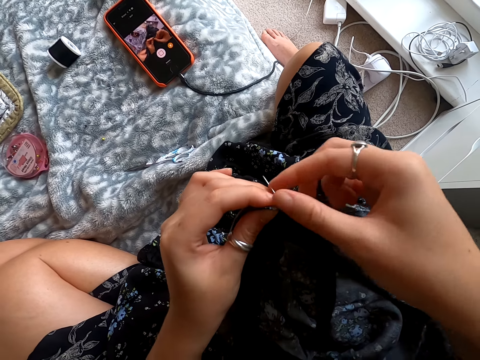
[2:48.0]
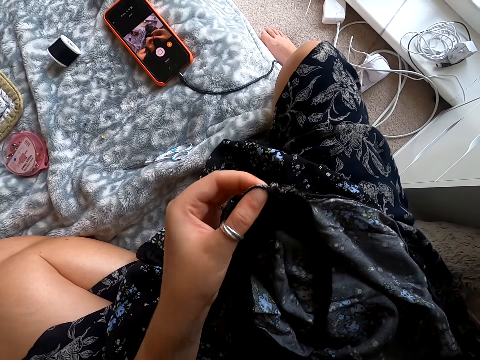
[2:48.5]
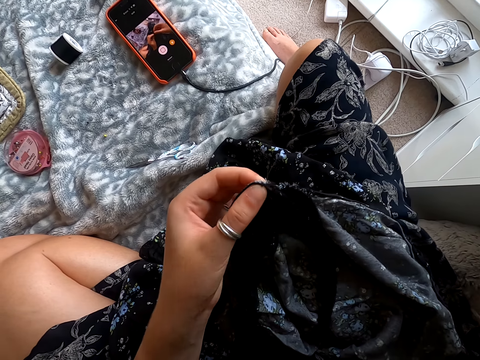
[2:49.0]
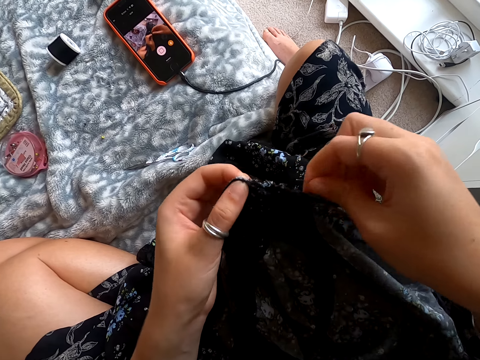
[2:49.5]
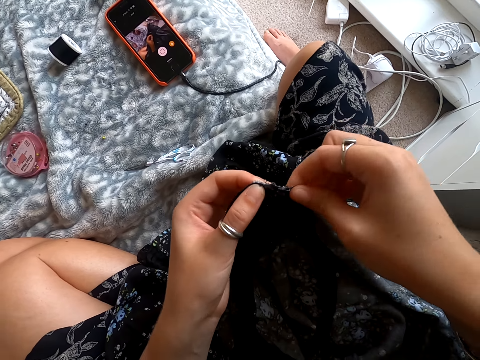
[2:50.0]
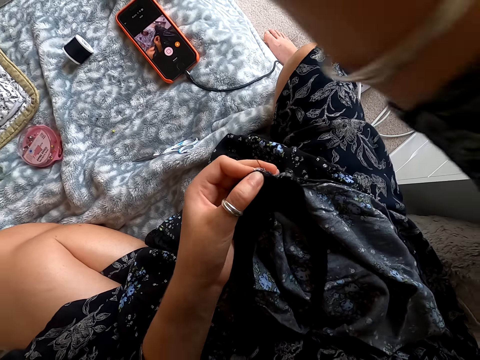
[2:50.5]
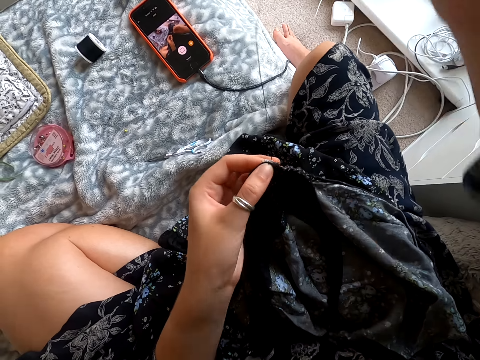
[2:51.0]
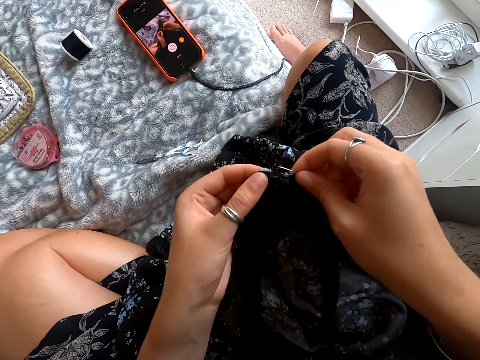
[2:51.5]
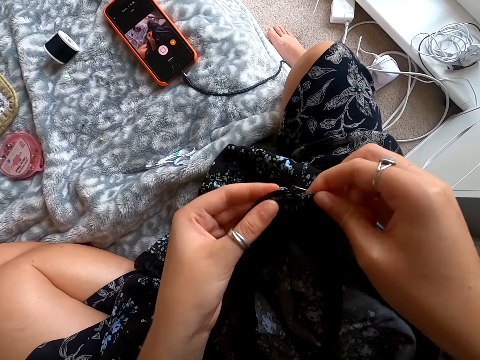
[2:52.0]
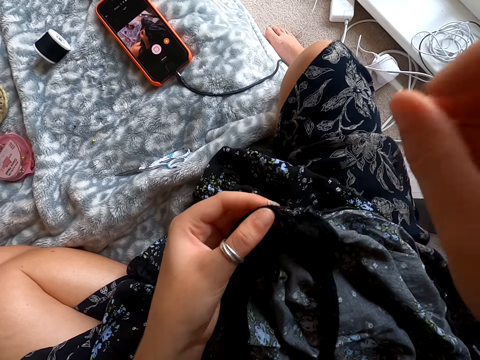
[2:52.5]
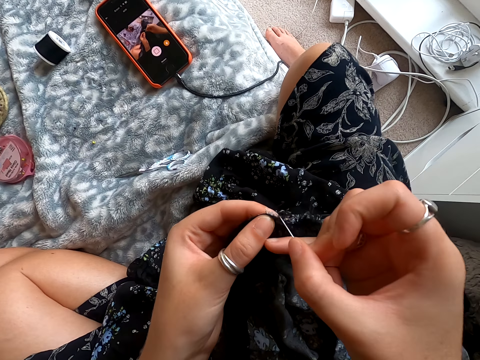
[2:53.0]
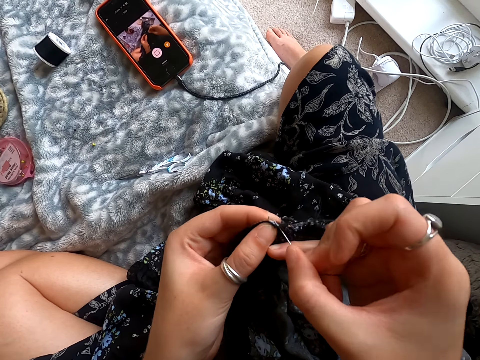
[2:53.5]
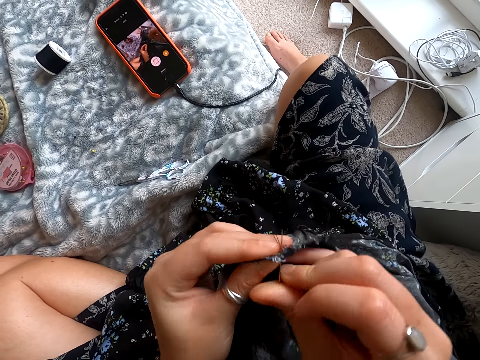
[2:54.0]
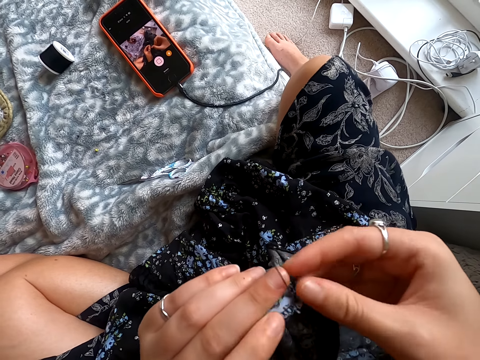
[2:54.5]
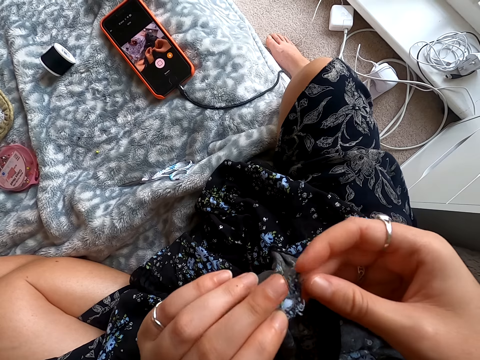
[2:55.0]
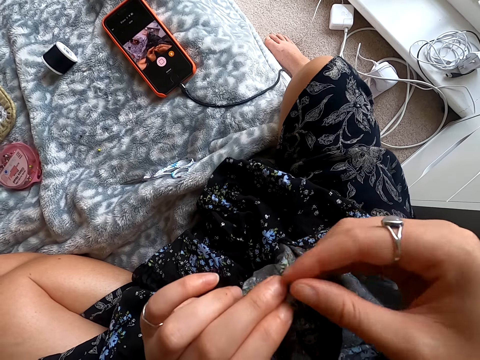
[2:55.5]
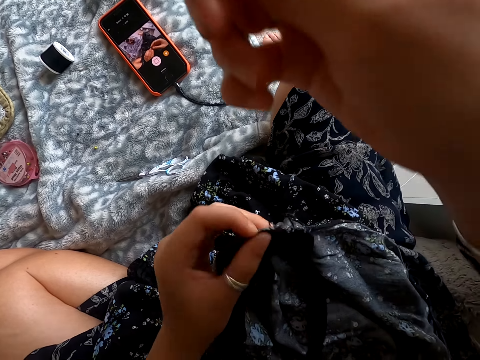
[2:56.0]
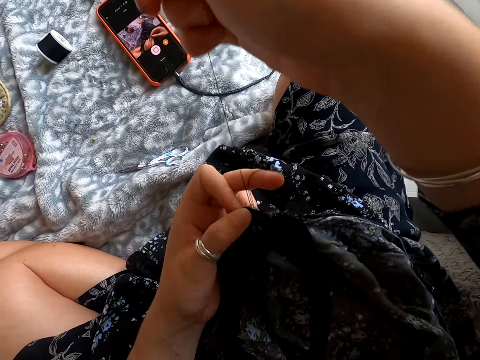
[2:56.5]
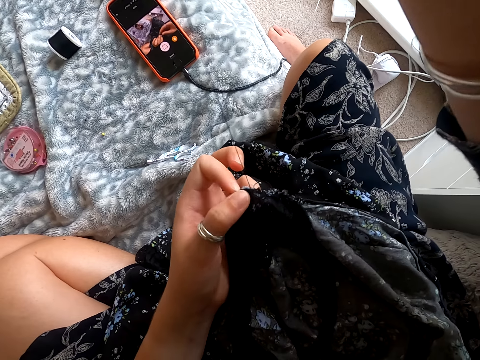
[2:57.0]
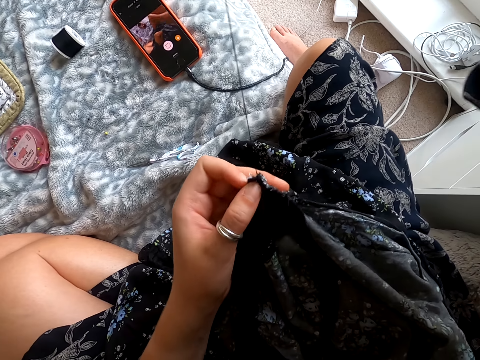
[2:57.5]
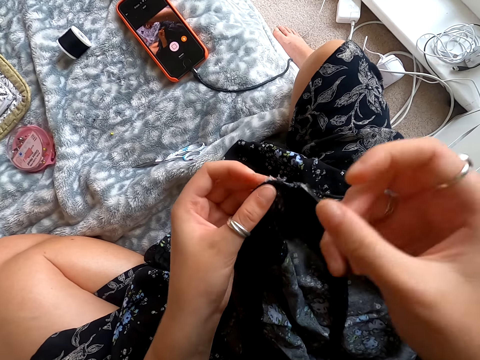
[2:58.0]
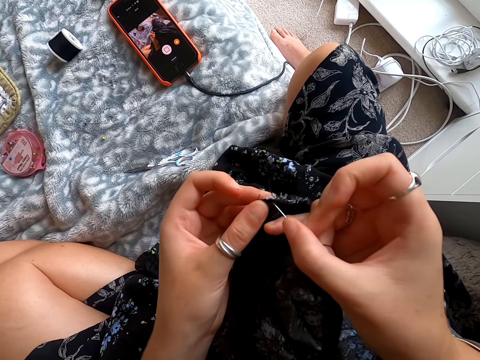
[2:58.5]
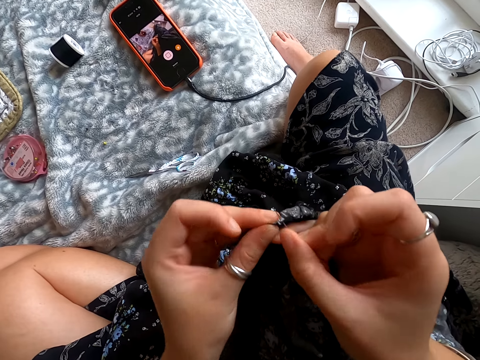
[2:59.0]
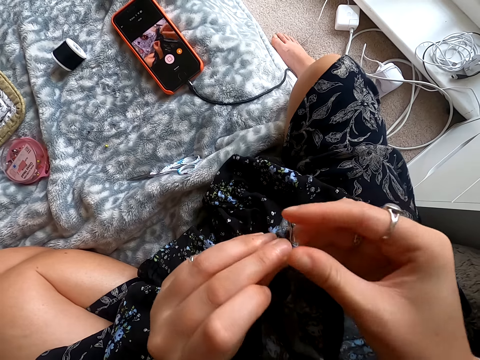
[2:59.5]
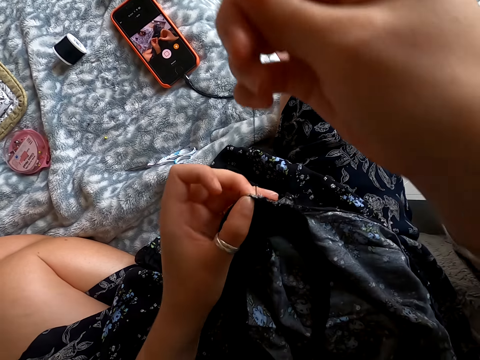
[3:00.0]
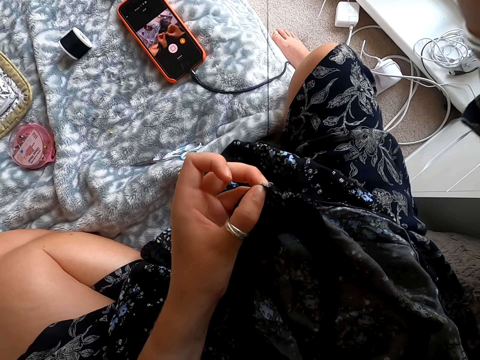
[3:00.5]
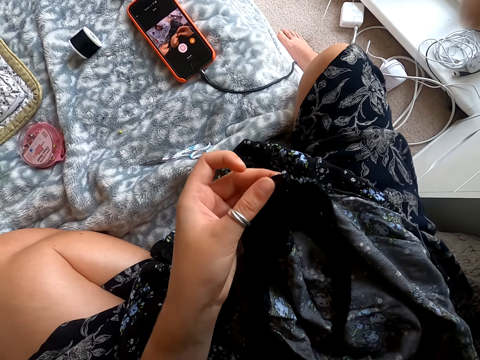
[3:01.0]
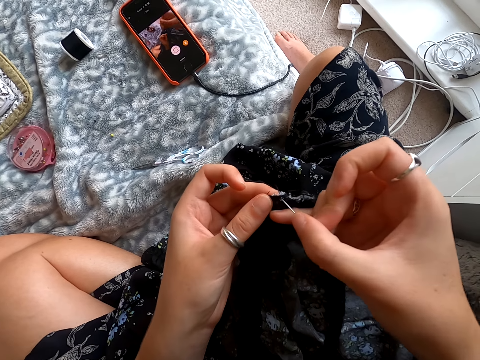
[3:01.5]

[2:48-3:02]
The camera wearer pulls the needle with thread. They touch the dress with the hand. They sew the dress. They pull the needle with thread. They sew the dress. They pull the needle with thread.

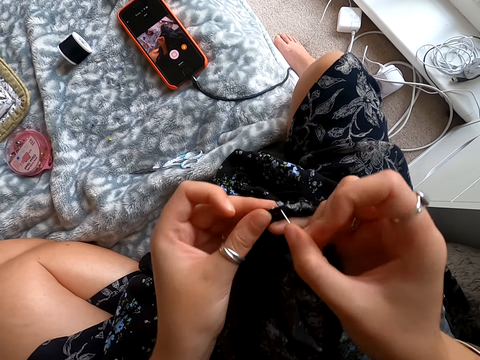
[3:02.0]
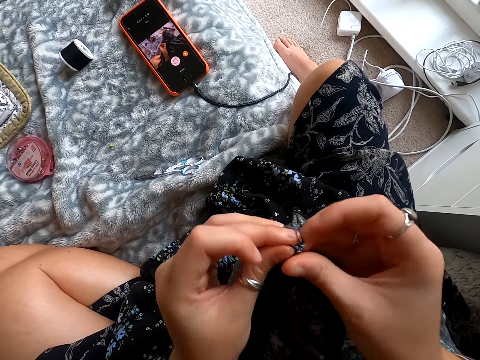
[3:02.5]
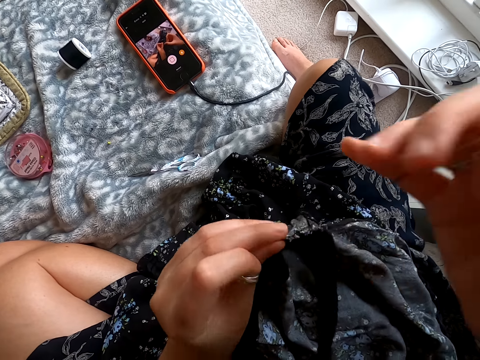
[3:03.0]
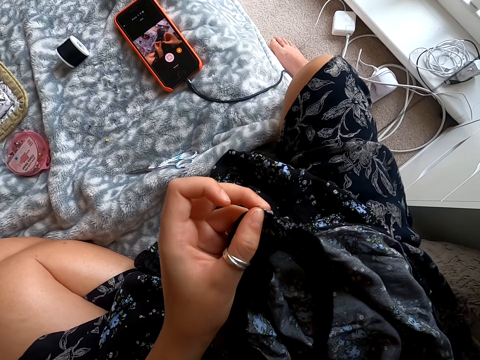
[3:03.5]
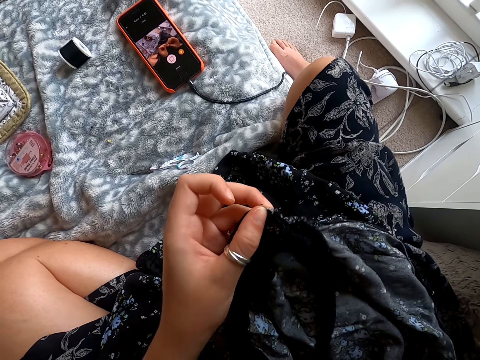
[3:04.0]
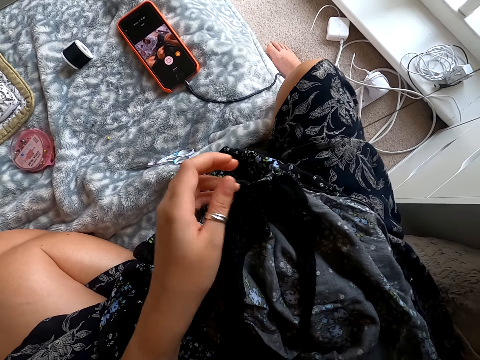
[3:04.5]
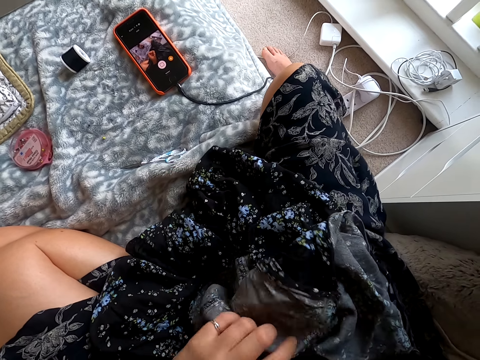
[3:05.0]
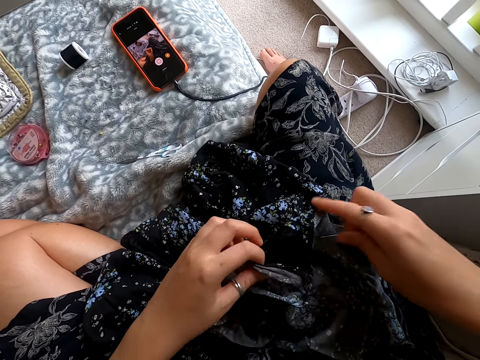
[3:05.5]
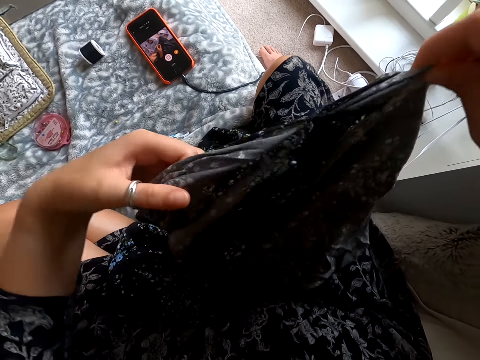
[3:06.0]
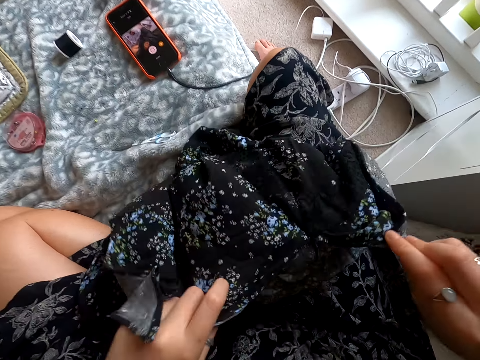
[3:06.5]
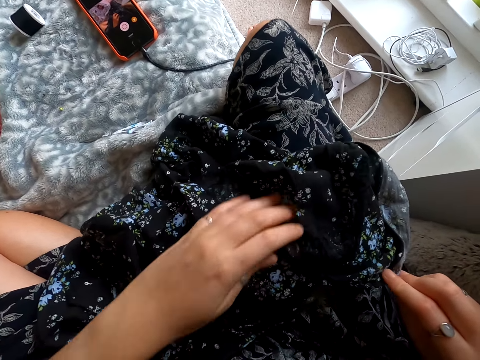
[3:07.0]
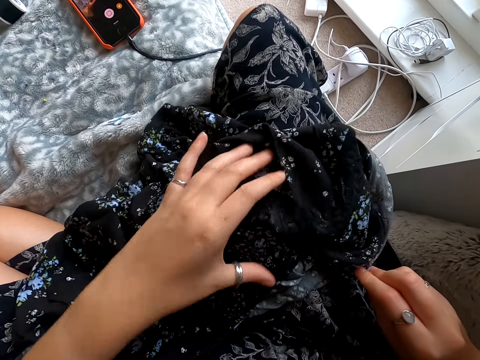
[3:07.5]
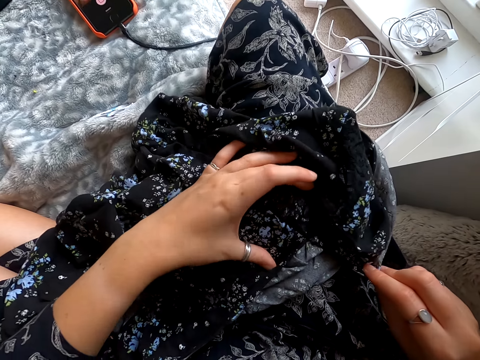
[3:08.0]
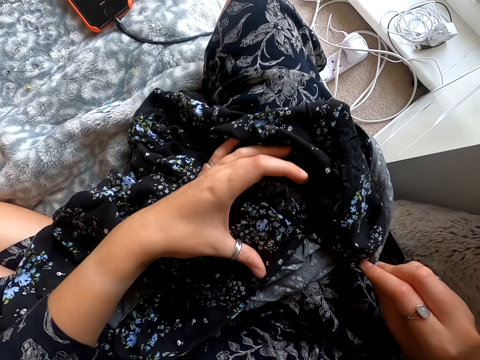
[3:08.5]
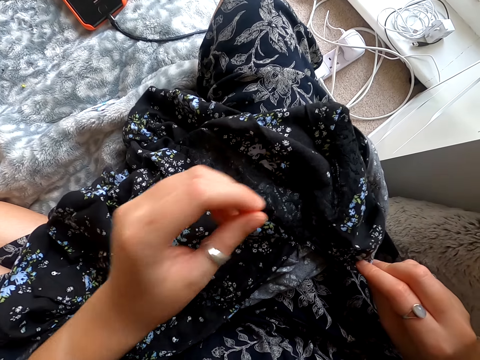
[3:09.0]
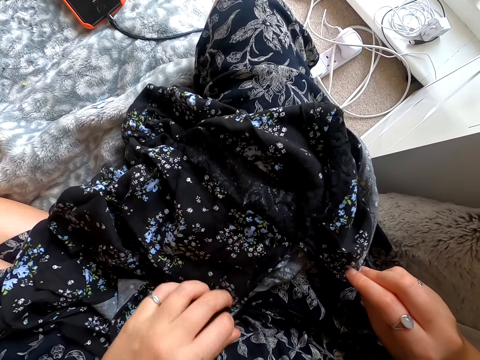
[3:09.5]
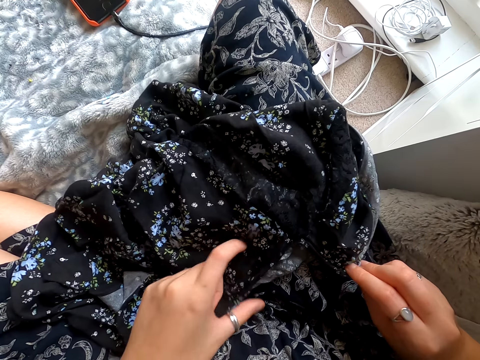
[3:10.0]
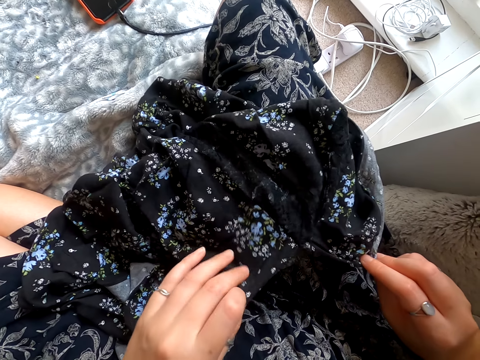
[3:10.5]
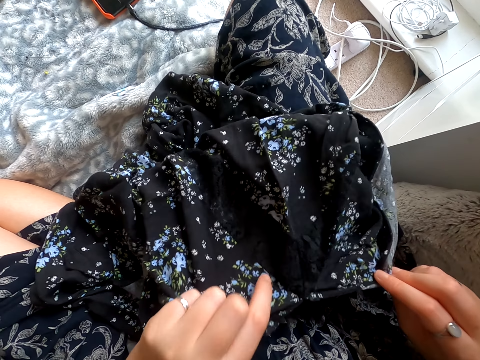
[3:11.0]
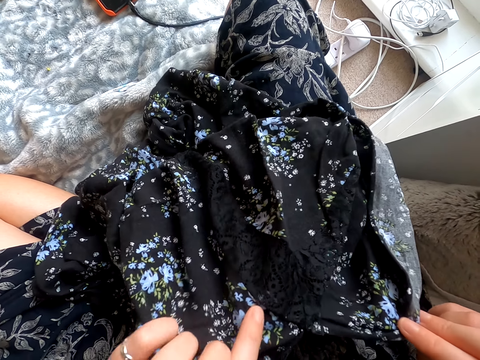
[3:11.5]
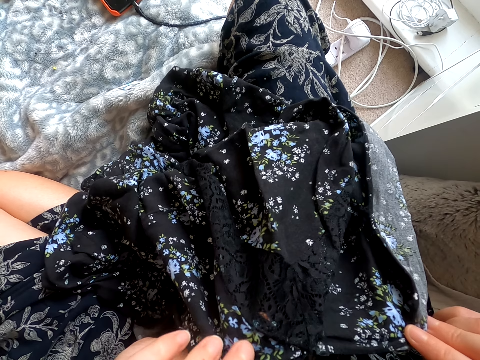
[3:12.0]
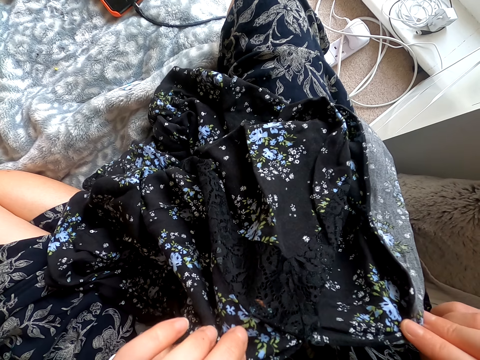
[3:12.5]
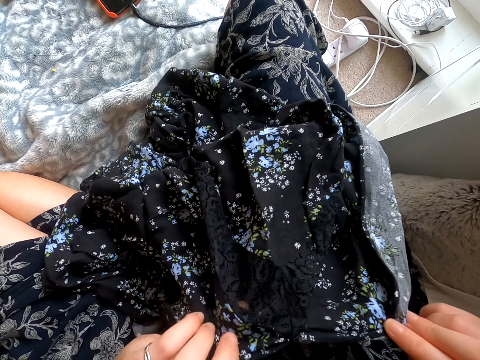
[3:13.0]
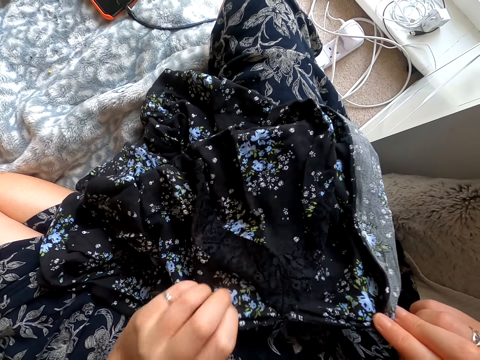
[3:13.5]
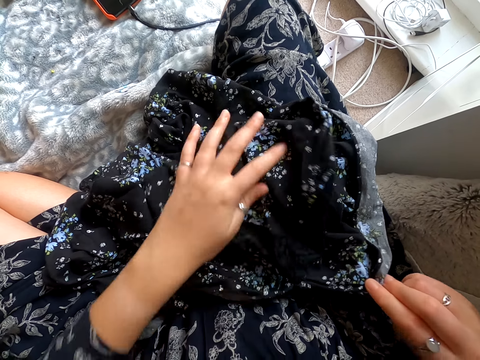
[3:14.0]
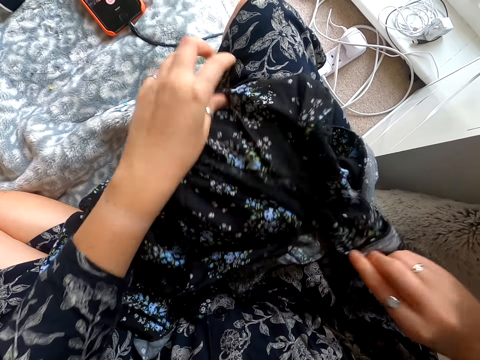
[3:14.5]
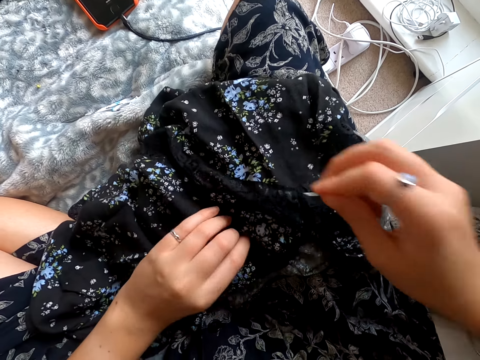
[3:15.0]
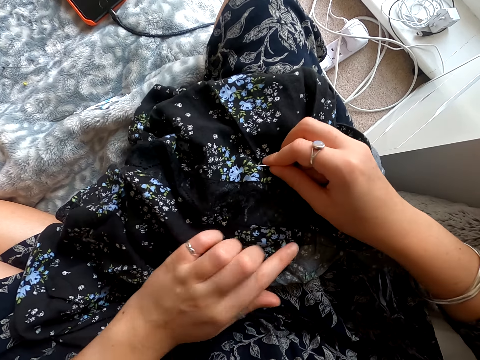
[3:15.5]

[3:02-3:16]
The camera wearer sews the dress. They pull the needle with thread. They lift the dress. They stretch the dress. They lift the dress. They move the dress down with the hand.
